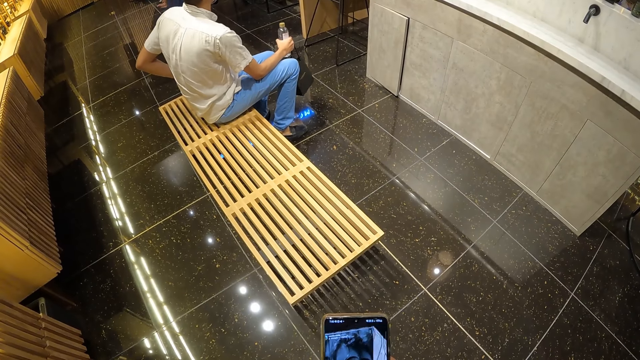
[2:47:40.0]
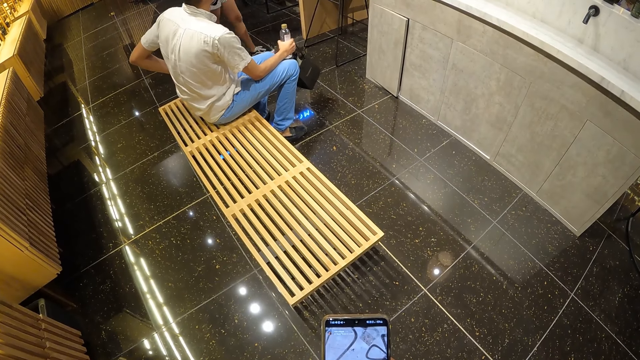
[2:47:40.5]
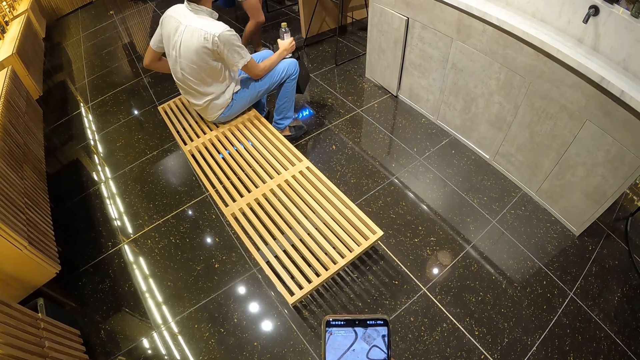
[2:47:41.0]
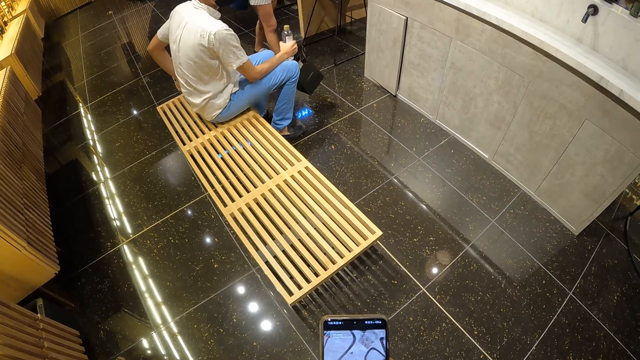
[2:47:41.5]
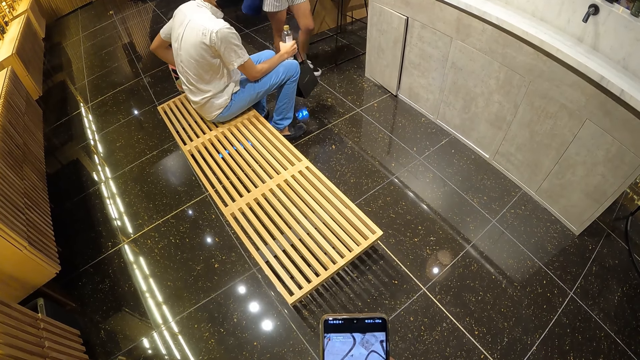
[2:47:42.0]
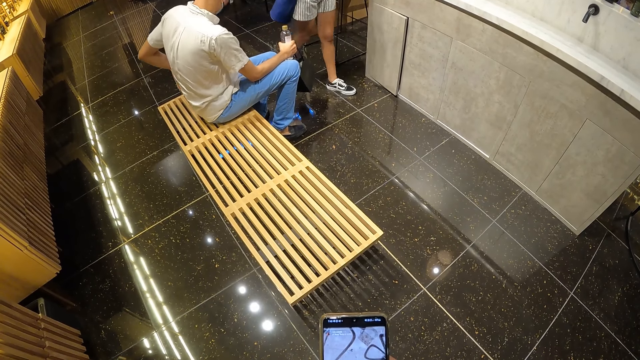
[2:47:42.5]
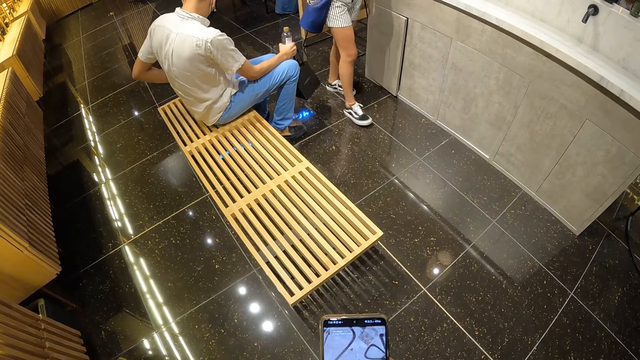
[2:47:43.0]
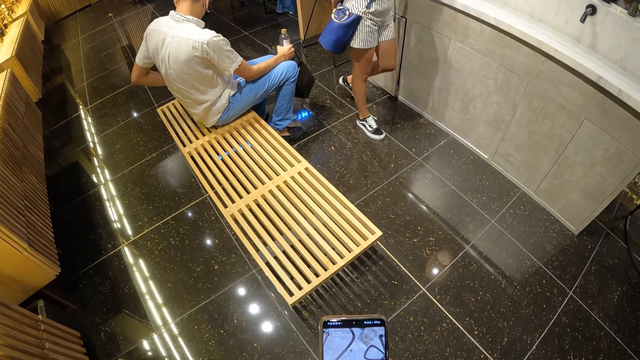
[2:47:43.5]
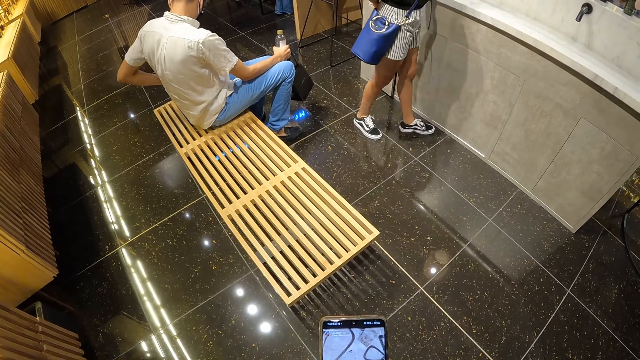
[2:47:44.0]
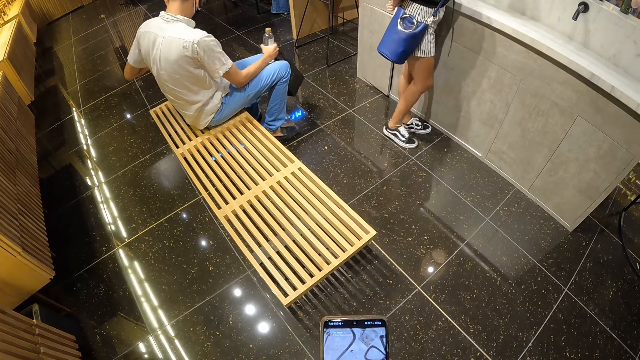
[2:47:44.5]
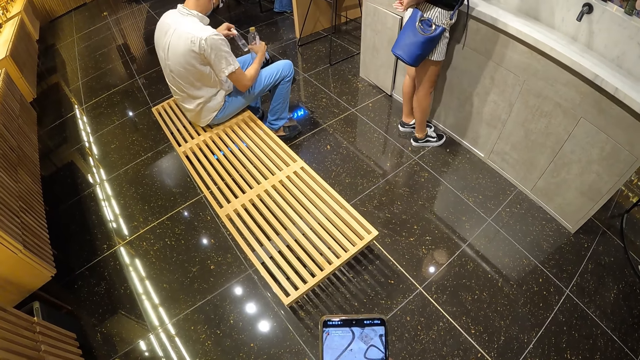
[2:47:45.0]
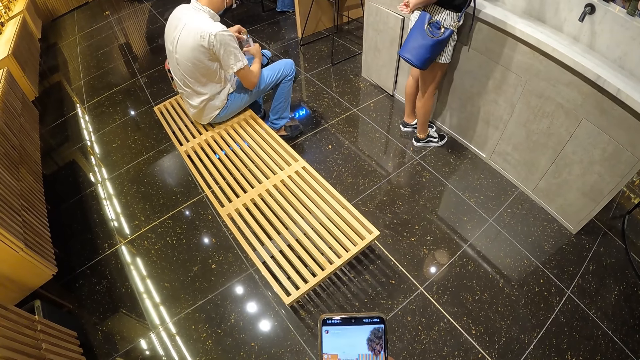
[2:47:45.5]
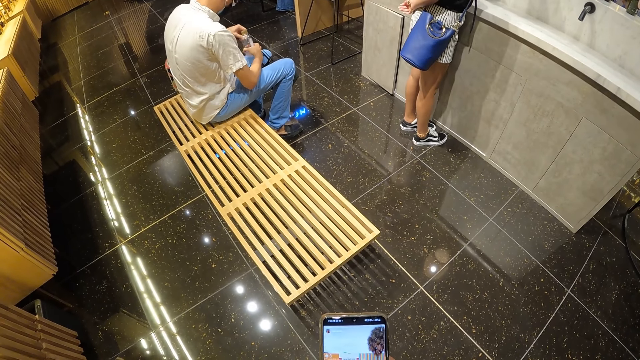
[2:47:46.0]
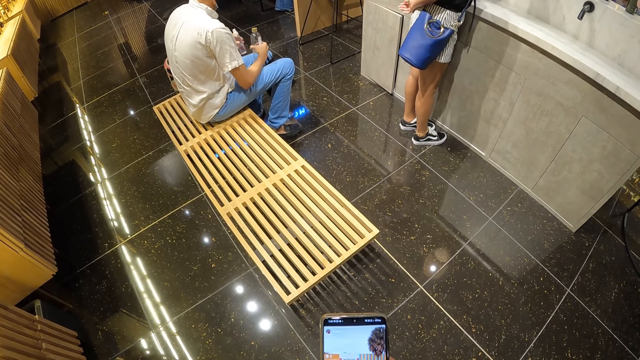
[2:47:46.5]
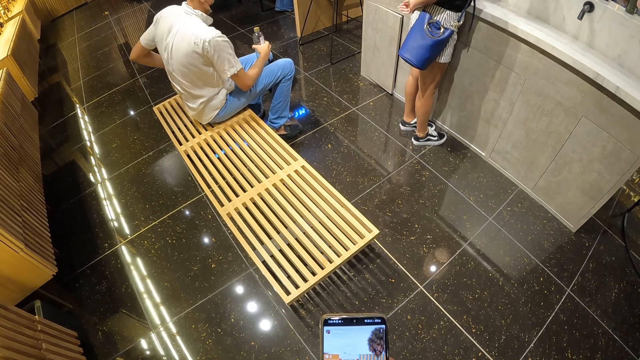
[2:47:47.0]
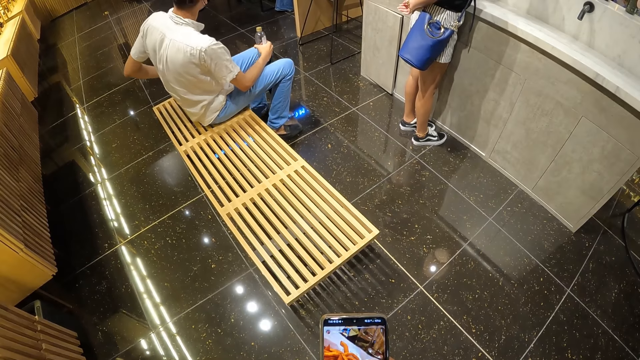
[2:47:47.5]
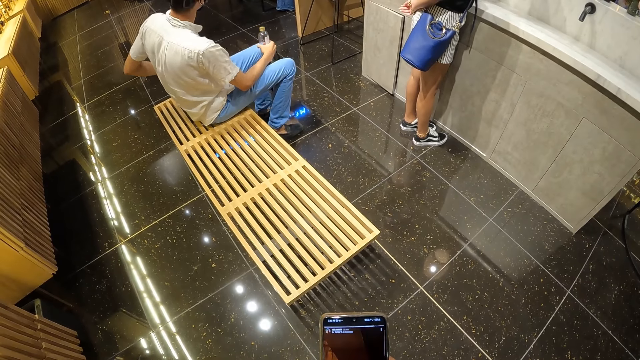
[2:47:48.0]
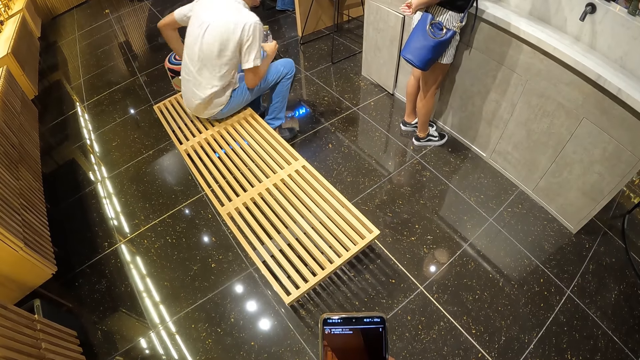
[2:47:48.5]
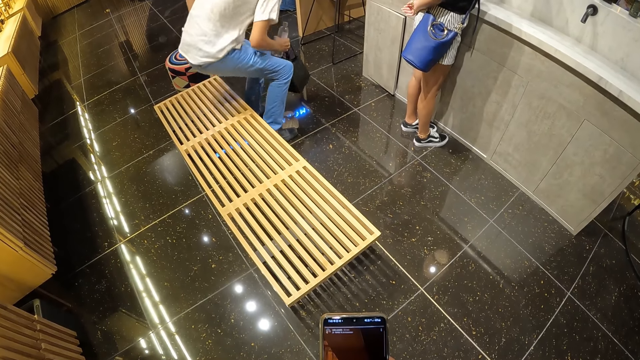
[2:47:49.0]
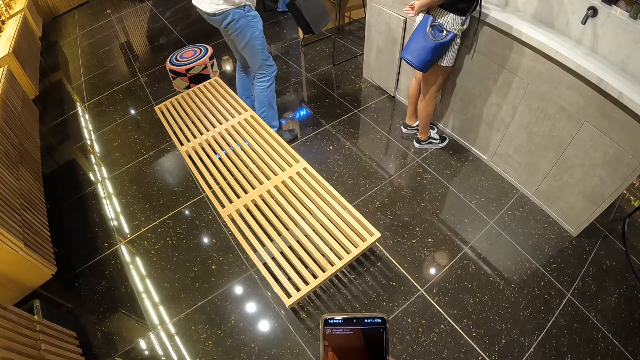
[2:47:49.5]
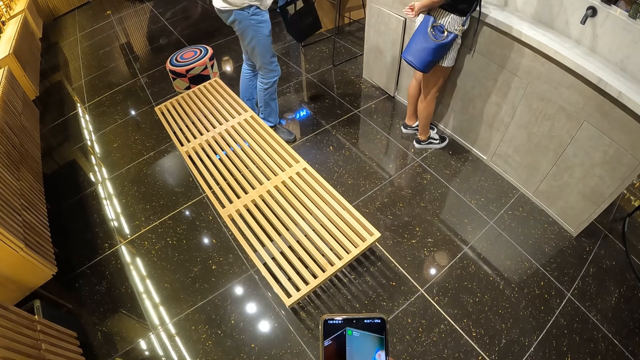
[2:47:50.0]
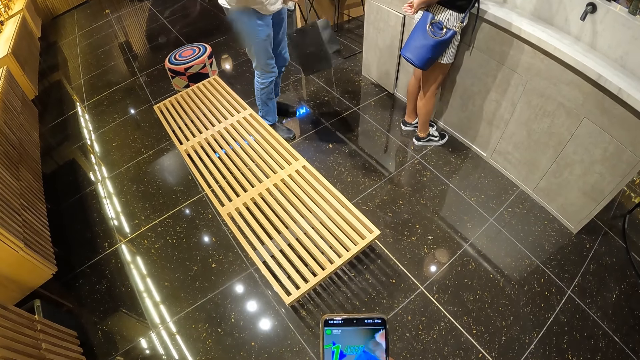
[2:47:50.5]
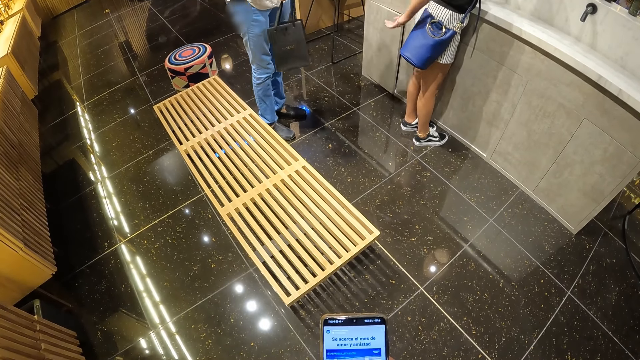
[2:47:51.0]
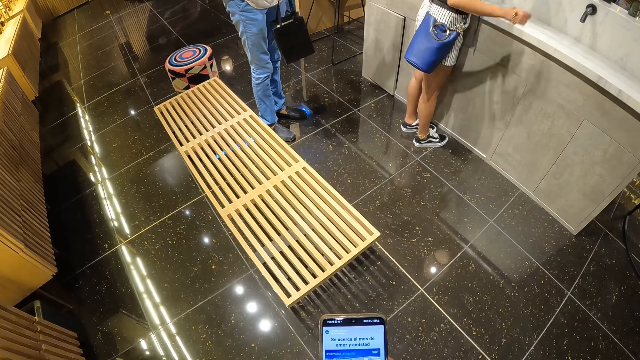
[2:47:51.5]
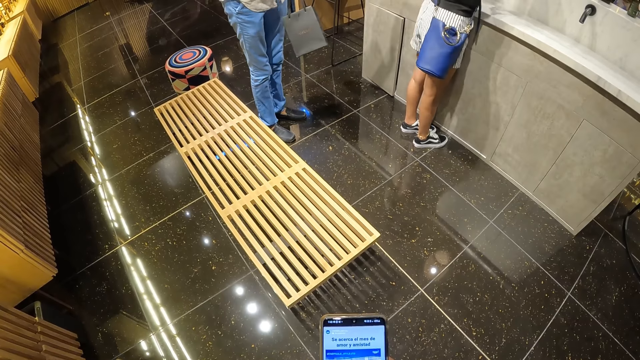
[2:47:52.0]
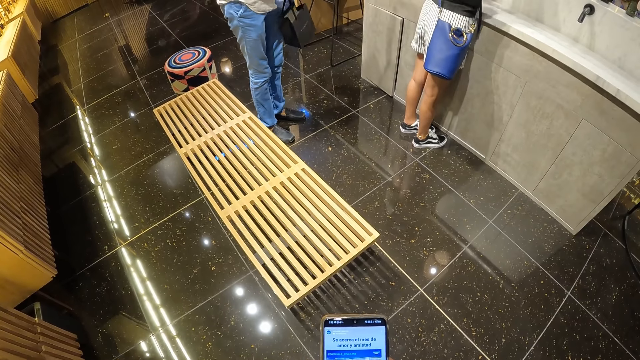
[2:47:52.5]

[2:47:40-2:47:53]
A person walks to the sink. A man removes a bottle from the pocket, places the bottle on his lap with his left hand, and tightens the cover of the bottle with his left hand. The man puts the bottle in the pocket and rises from the wooden bench. The person picks up a bottle.

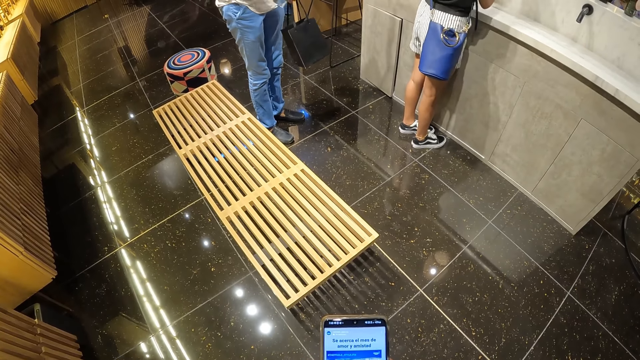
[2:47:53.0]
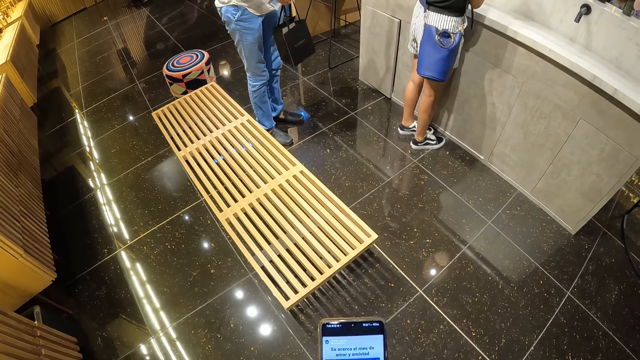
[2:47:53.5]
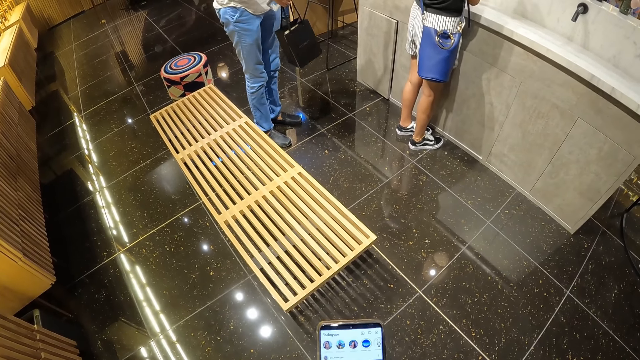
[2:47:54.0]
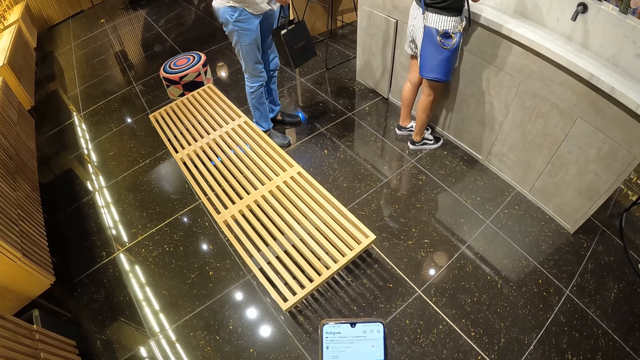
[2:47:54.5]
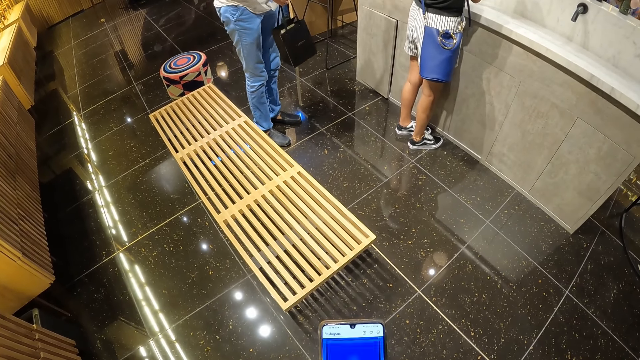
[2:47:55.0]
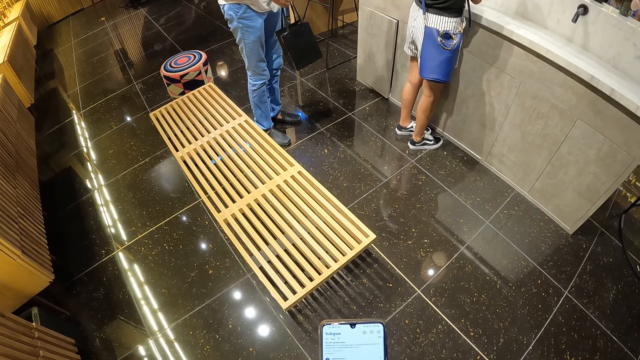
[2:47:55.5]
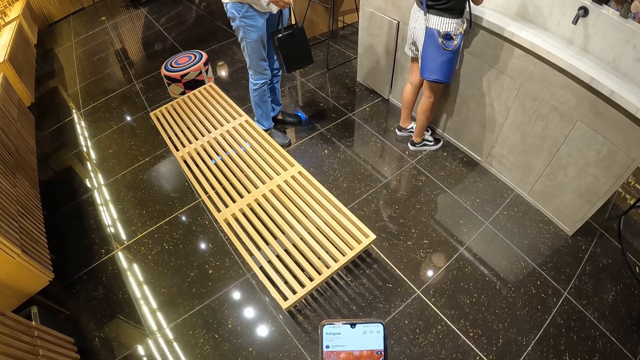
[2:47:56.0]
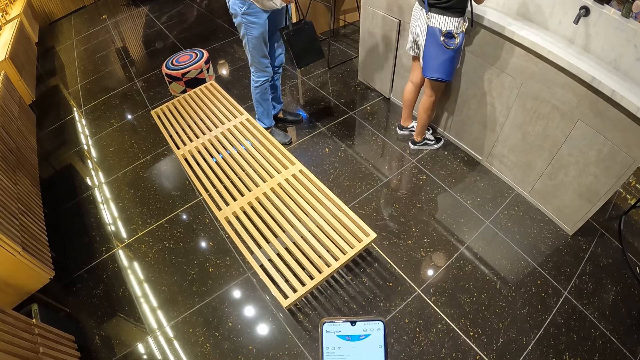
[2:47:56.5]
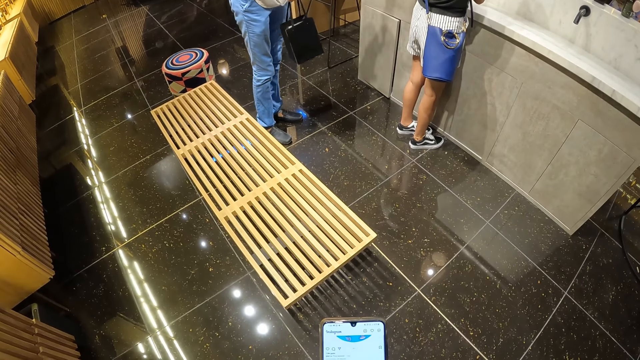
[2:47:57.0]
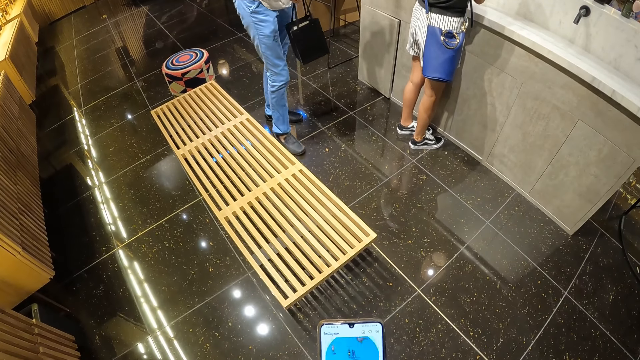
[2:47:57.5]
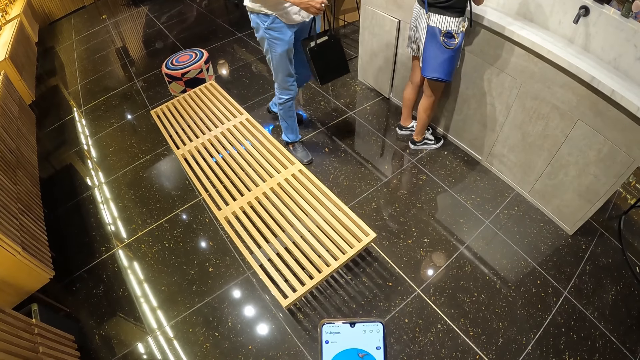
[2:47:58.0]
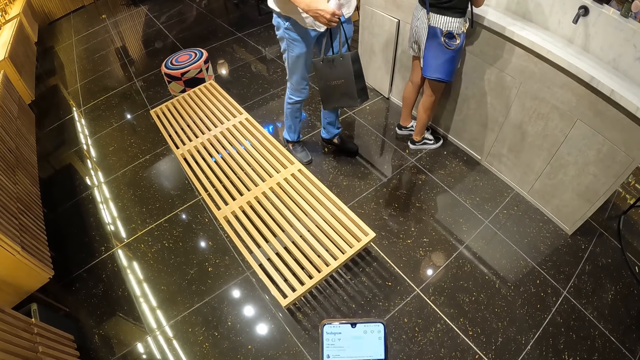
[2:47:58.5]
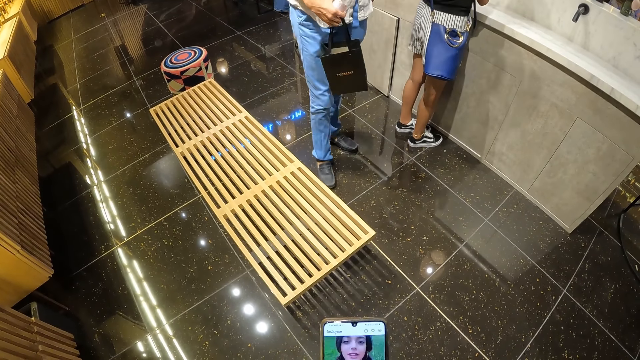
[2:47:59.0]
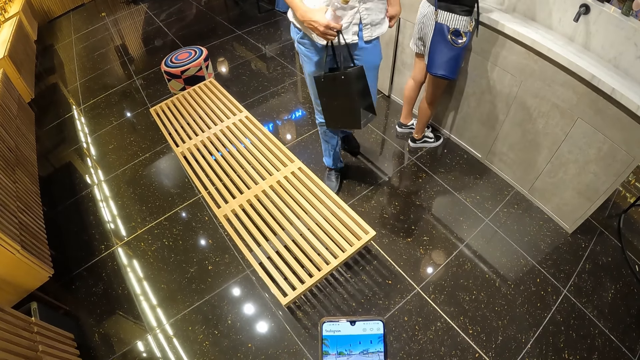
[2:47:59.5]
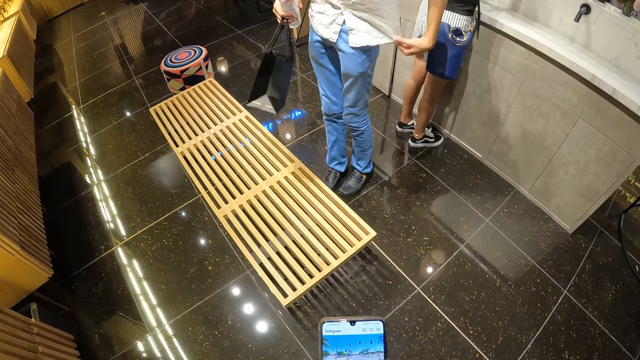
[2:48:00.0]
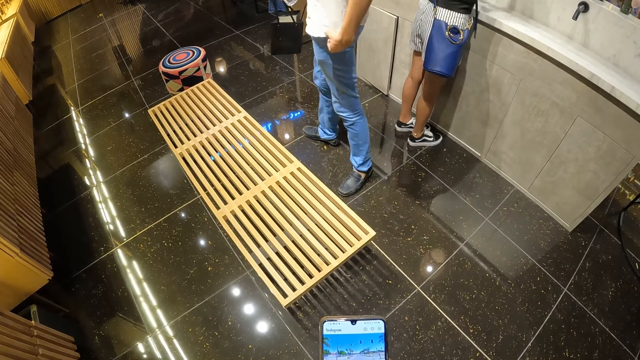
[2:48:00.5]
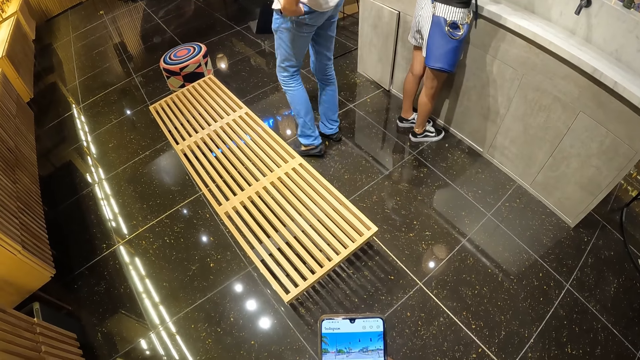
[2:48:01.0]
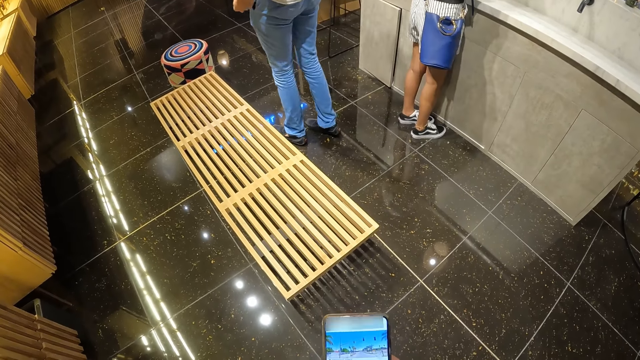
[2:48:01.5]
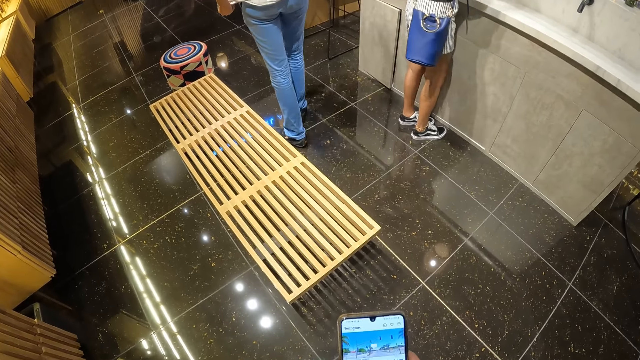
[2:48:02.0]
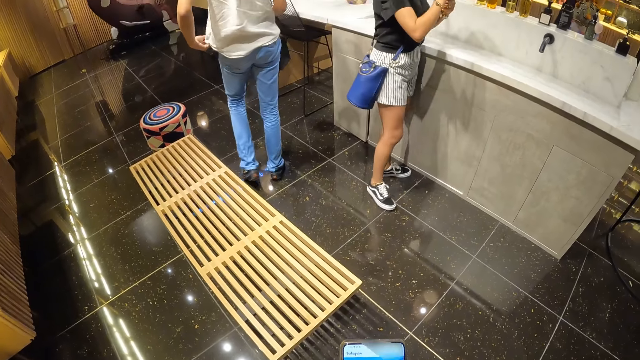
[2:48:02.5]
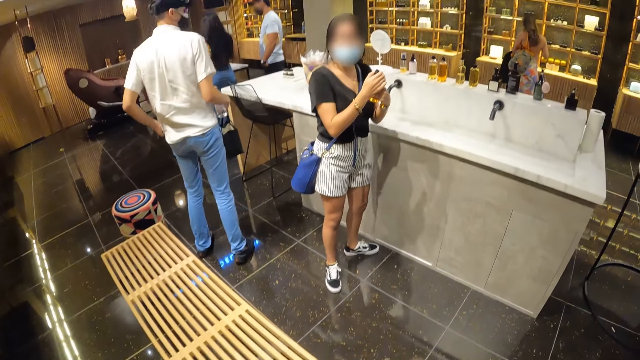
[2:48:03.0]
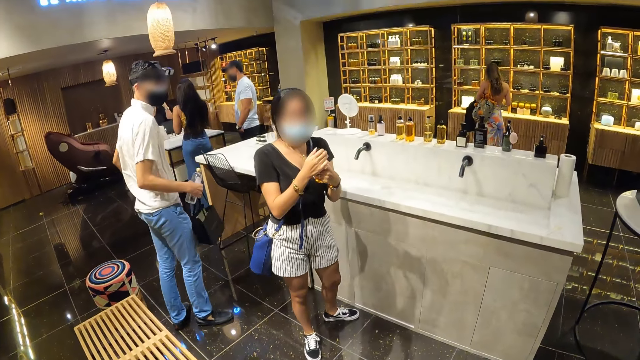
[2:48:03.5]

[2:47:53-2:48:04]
A person holds a bag. The camera wearer operates a phone. The person adjusts the shirt and moves in the room. The camera wearer walks towards the person.
